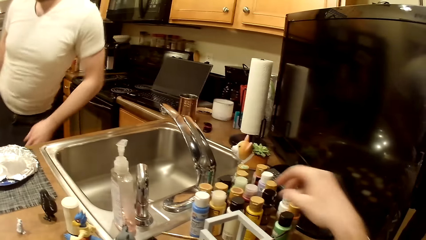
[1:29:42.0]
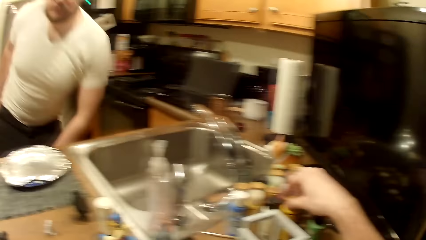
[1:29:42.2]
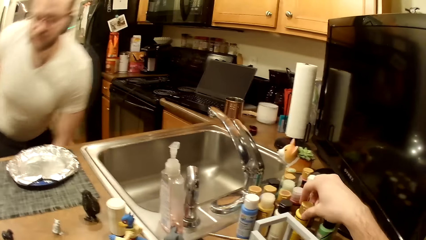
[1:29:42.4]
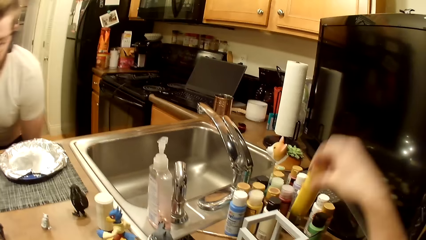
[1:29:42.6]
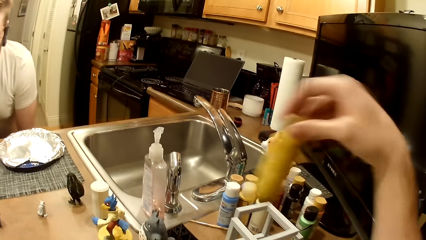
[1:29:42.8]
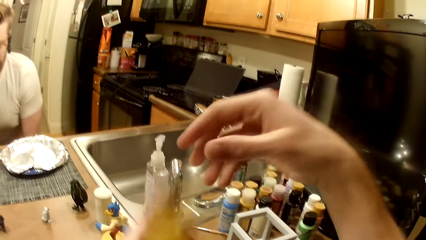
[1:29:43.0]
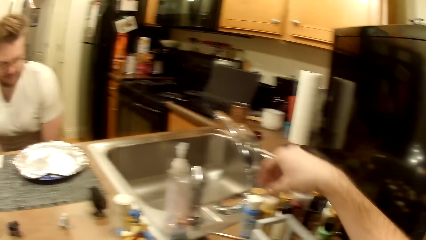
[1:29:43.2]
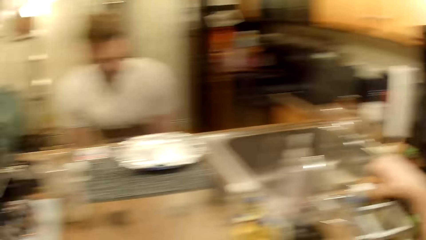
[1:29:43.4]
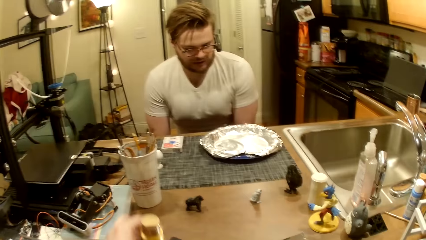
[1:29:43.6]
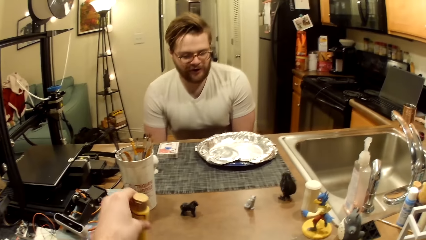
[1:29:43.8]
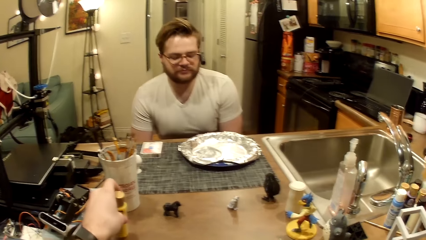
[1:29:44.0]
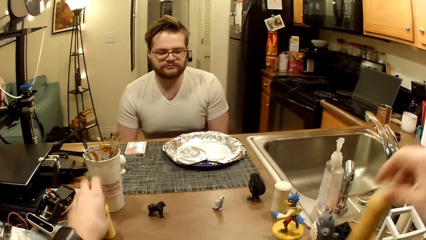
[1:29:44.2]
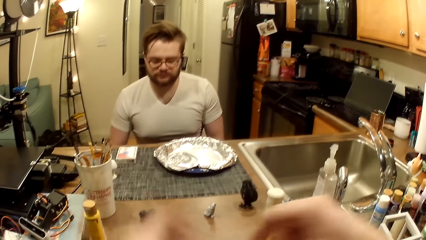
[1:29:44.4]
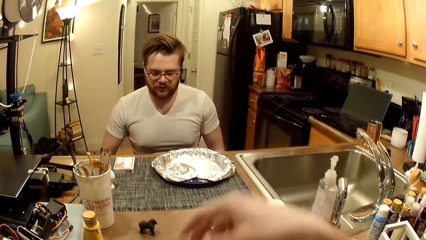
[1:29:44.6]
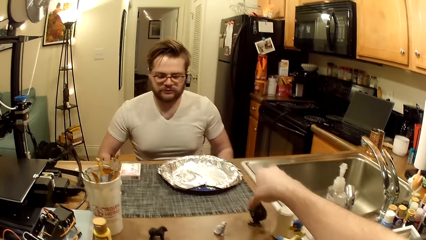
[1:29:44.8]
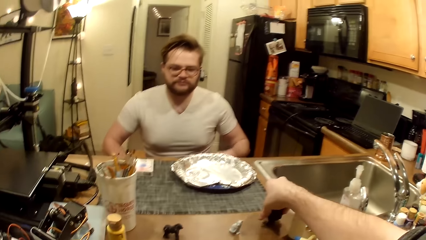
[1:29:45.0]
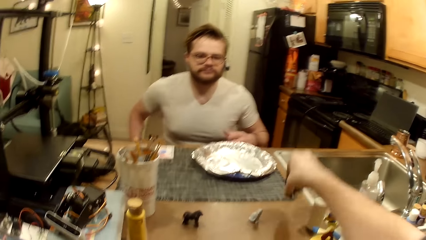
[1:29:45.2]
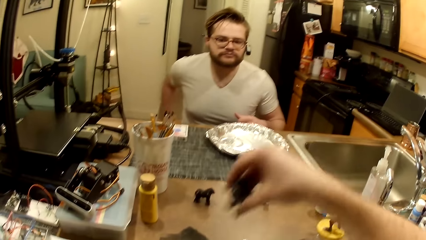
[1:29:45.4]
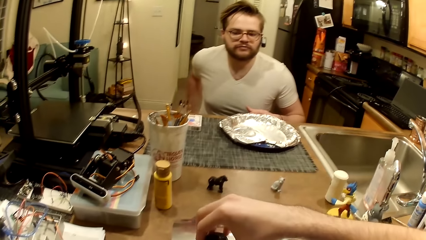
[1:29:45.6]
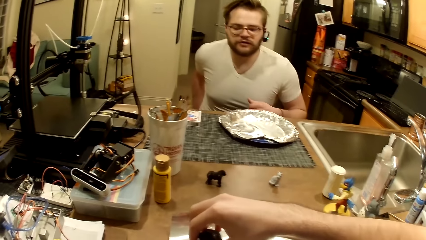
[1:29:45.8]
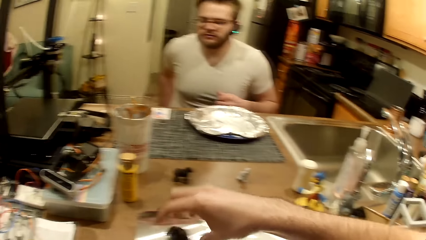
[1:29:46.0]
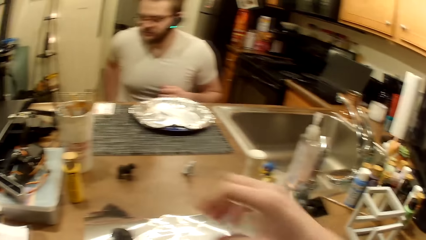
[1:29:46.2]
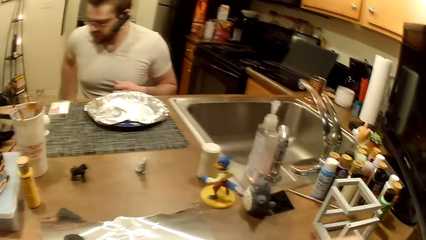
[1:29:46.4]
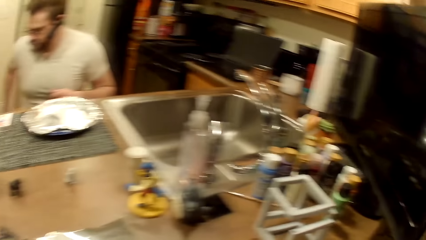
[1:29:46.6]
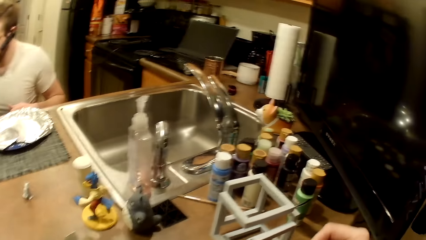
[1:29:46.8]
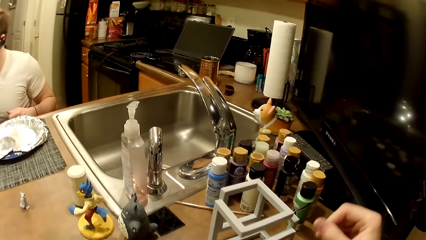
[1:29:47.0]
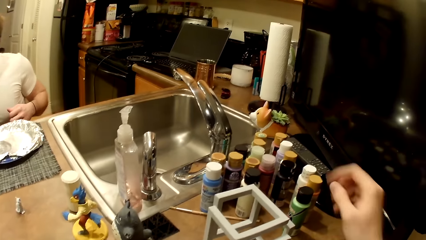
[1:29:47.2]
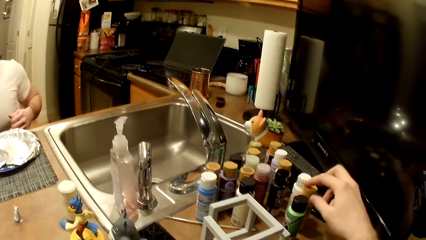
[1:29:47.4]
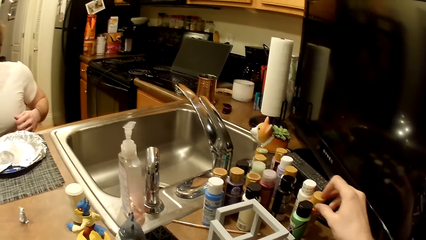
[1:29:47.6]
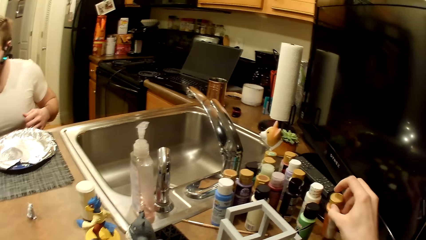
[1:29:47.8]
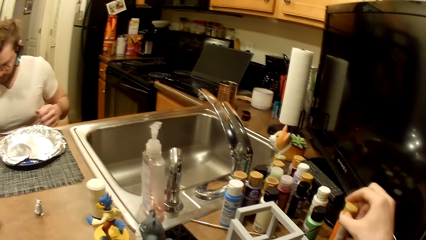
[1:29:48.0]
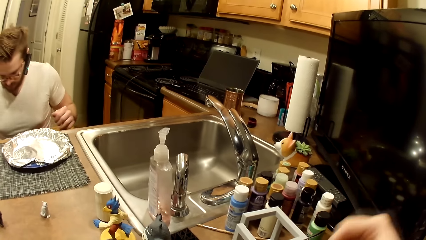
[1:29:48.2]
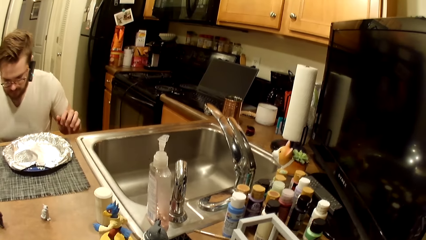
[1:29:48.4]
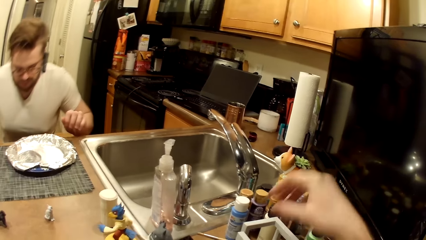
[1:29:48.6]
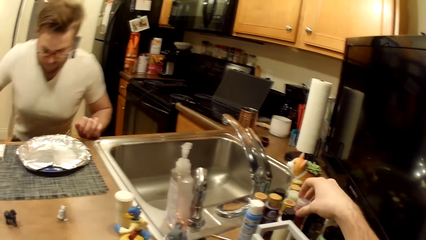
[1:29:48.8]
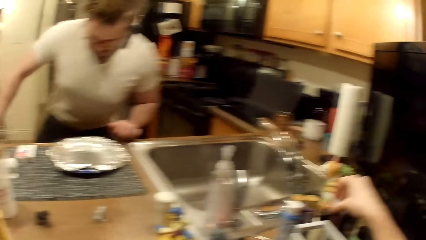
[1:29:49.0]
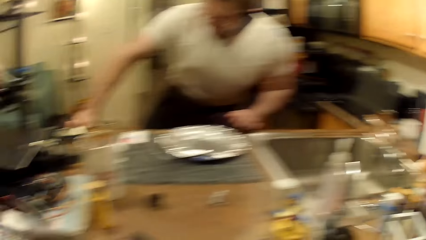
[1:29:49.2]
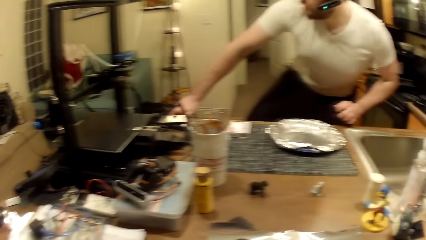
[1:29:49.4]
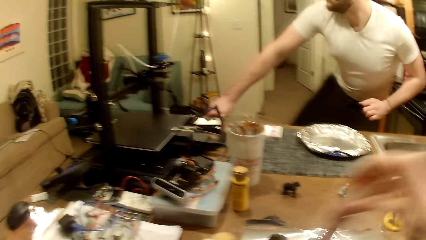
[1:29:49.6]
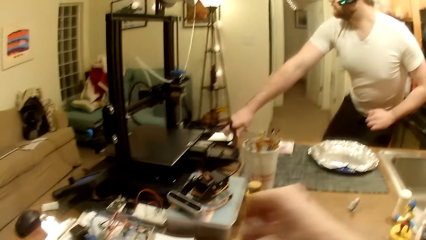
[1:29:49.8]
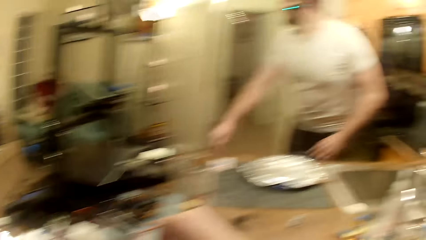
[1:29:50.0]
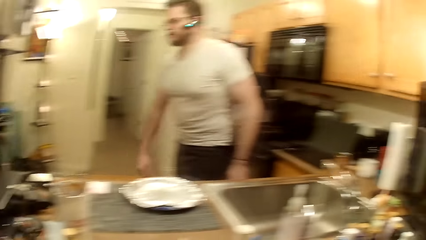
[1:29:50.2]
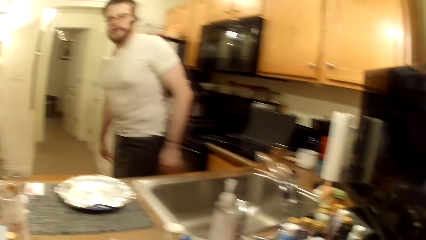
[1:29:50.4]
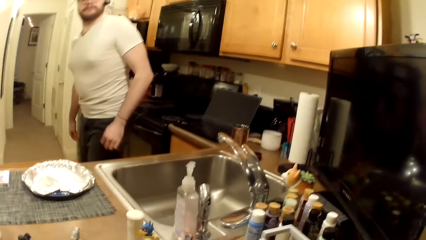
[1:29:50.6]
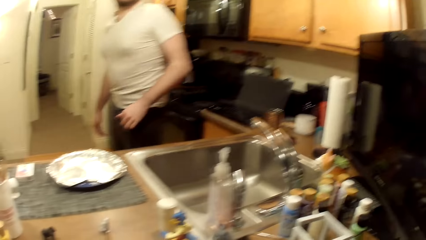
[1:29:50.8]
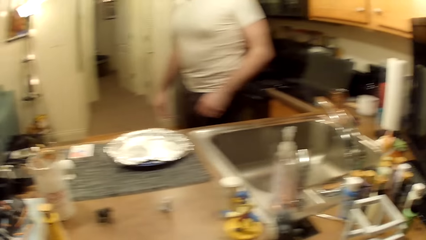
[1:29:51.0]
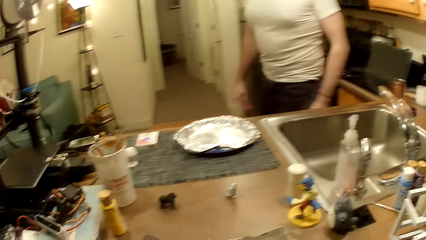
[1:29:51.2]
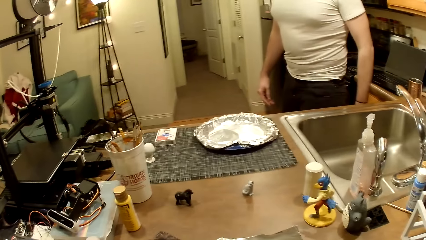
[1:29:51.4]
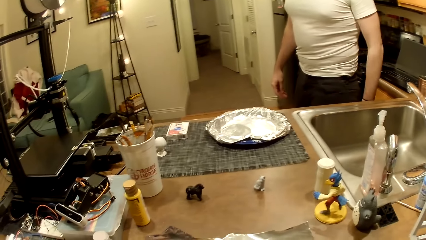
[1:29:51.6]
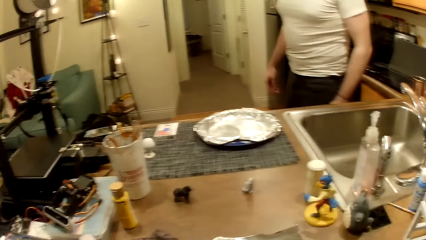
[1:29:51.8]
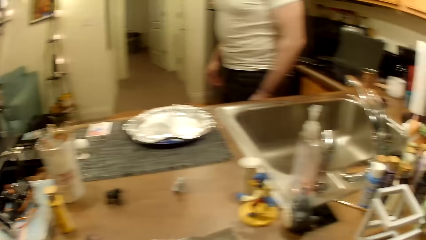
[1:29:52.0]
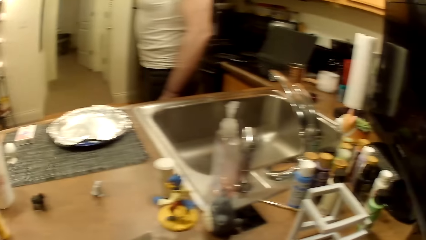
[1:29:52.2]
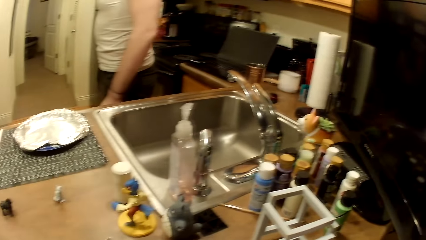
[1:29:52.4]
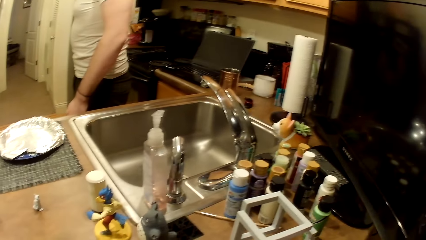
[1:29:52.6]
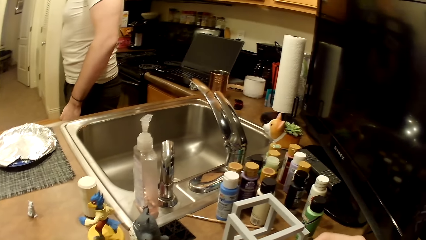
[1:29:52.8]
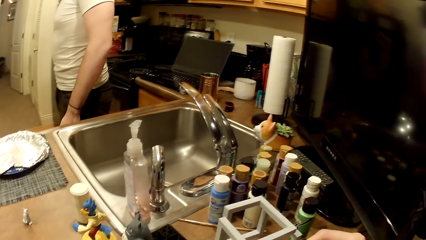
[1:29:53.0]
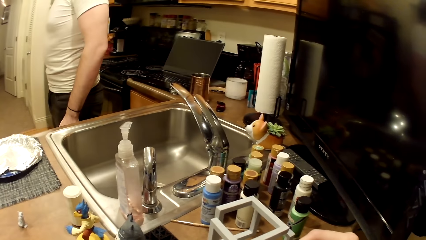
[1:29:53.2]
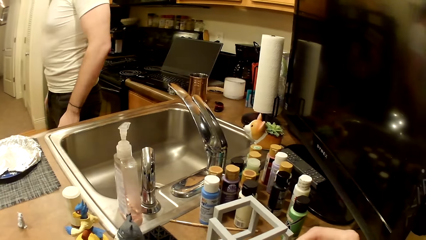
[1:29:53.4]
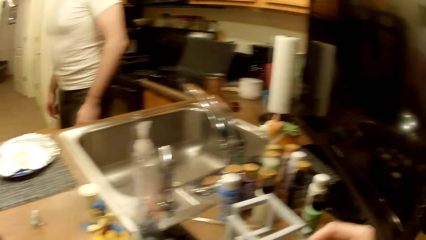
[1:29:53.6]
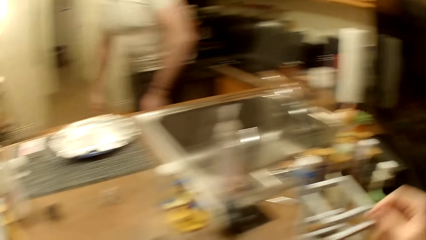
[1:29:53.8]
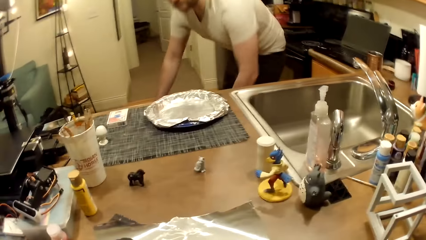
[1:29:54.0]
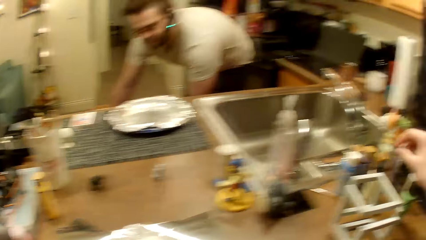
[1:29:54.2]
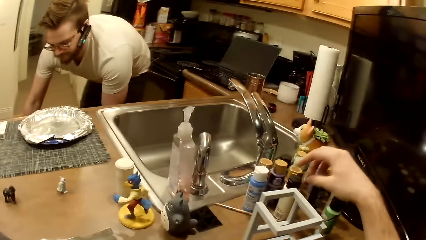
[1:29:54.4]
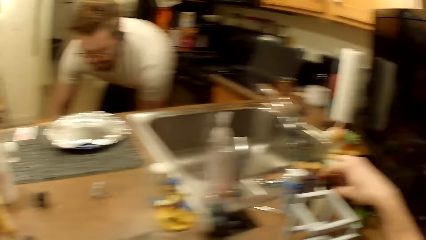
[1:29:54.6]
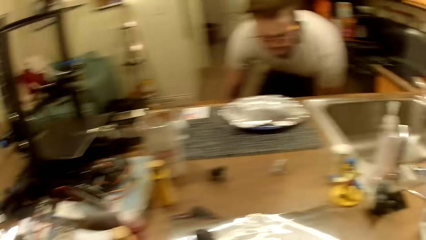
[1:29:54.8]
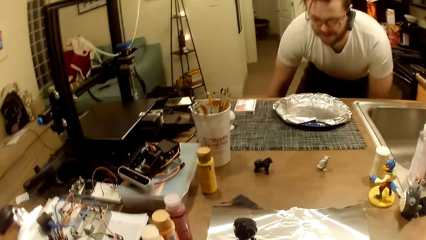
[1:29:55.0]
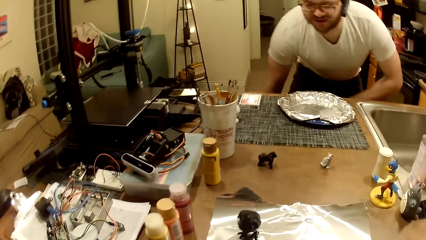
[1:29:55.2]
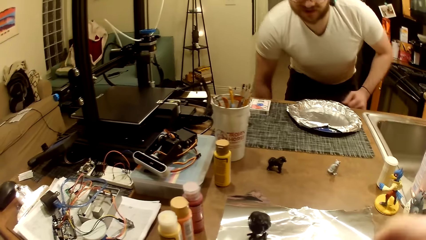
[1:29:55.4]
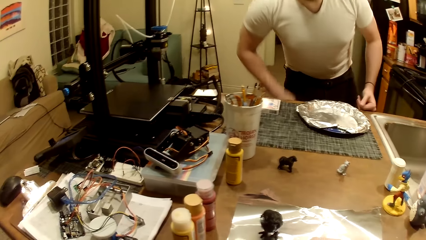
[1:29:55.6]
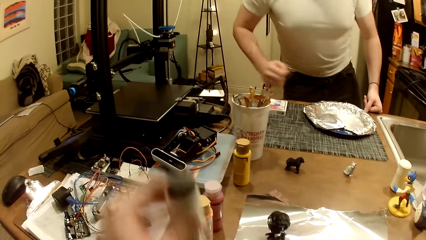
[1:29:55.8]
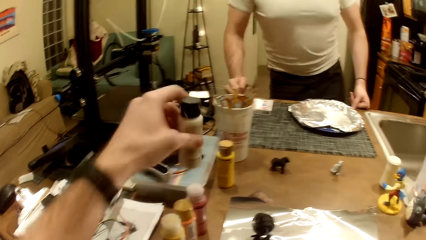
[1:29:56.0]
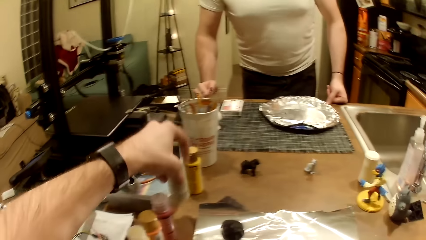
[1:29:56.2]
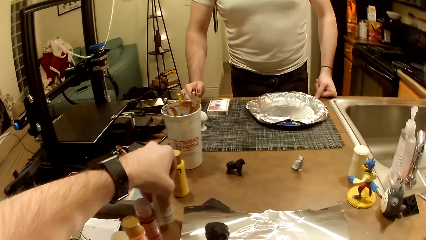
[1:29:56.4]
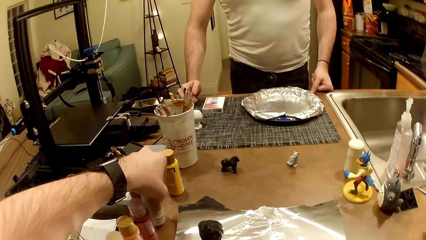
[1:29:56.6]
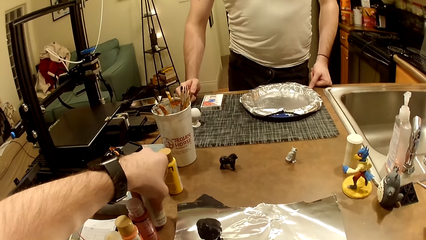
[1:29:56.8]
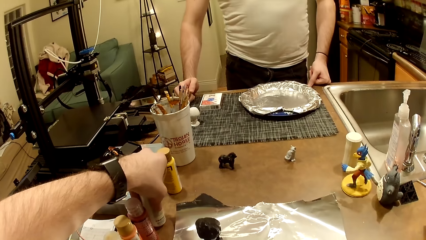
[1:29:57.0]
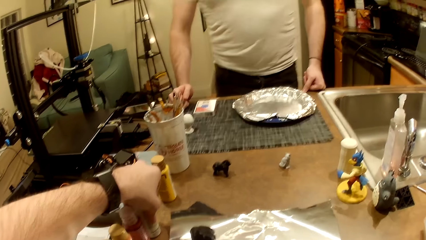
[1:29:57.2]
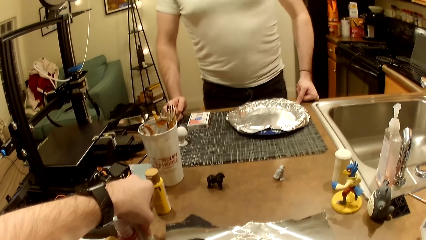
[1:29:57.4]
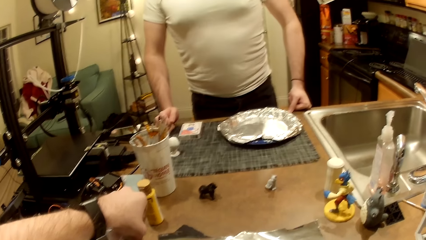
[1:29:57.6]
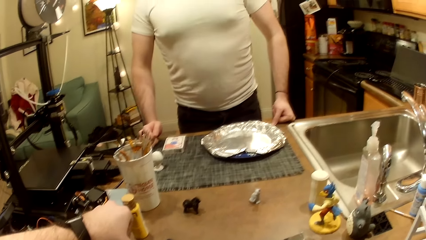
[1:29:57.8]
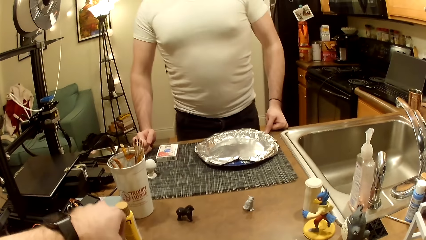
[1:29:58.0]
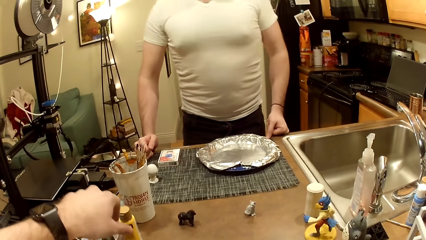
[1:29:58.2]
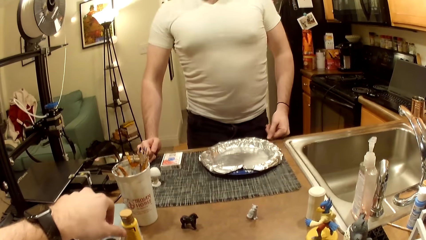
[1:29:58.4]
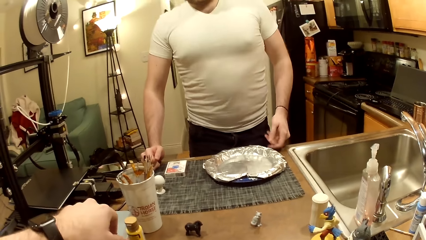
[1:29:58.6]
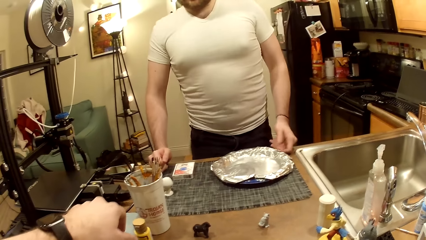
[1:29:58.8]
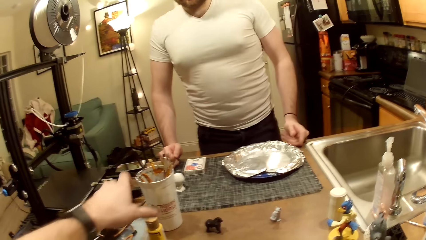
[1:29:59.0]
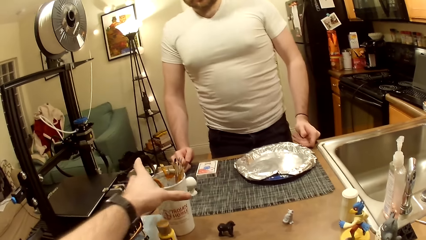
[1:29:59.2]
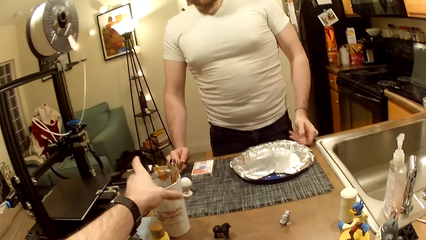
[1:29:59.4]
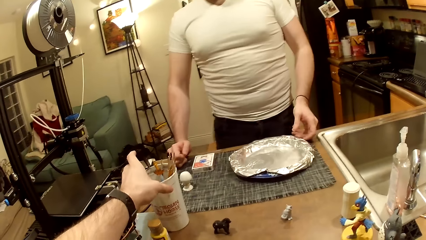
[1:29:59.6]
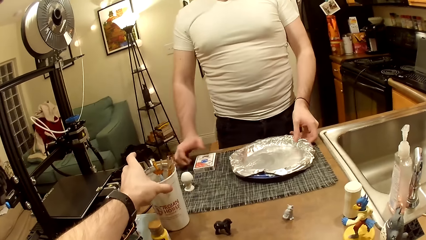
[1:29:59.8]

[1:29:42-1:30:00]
The camera wearer picks a cream-colored paint bottle with his right hand. The man sits down. The camera wearer passes the cream-colored paint bottle to his left hand. He picks a brown paint bottle with his right hand. He drops the cream-colored paint bottle on the work table with his left hand. He passes the brown paint bottle to his left hand. He picks up a bird figurine with his right hand. He drops the bird figurine on an aluminum foil on the work table. He walks around a room. He picks up a second brown paint bottle with his right hand. The man rests his left hand on the work table and stands from a seat. The camera wearer picks up a red paint bottle with his right hand. The man rests his right hand on the work table. The camera wearer walks around the room. He drops the red paint bottle on the work table with his right hand. The man looks around the room. The camera wearer looks around the room. The man moves both hands towards the lower part of the work table. The camera wearer hovers atop a white paint bottle with his right hand. The man rests his left hand on the edge of the work table. The man sits on a chair. The man rests his right hand on the edge of the work table. The camera wearer drops the white paint bottle on the work table with his left hand. The man moves around the room. The camera wearer carries a cup of paint brushes with his left hand.
